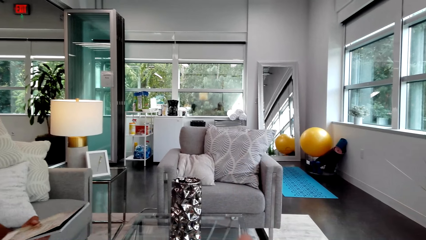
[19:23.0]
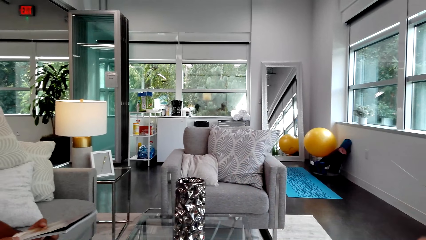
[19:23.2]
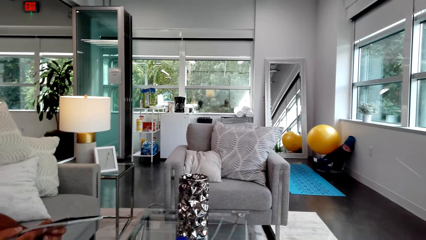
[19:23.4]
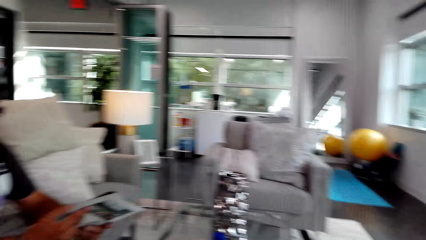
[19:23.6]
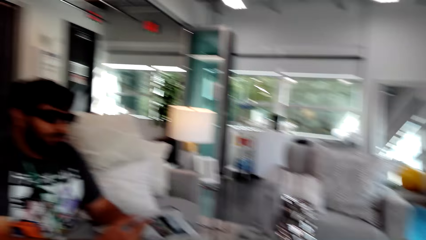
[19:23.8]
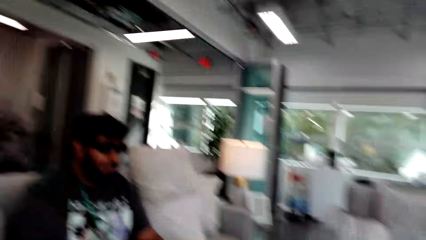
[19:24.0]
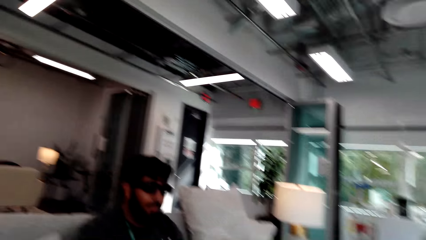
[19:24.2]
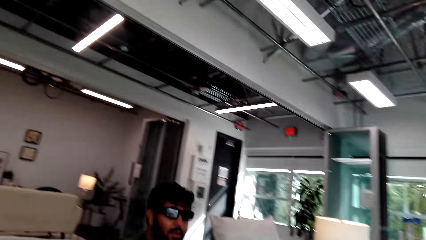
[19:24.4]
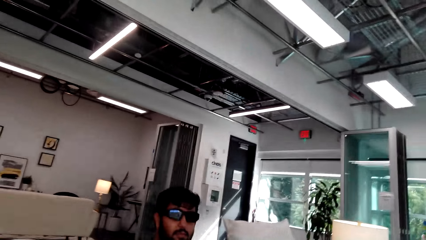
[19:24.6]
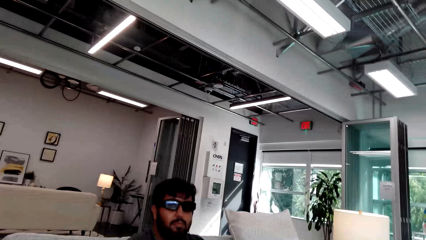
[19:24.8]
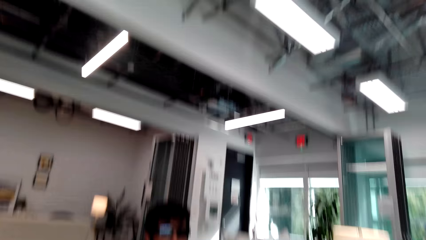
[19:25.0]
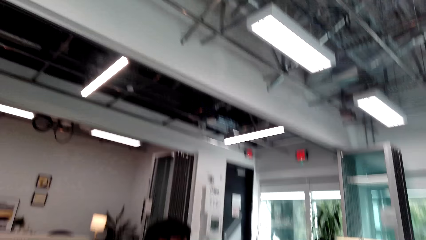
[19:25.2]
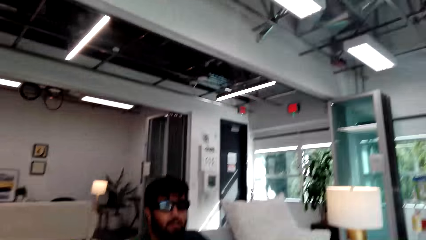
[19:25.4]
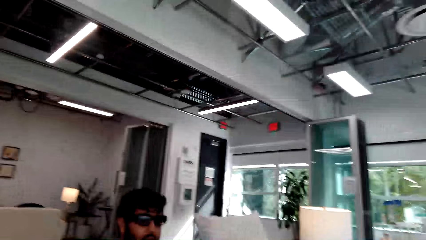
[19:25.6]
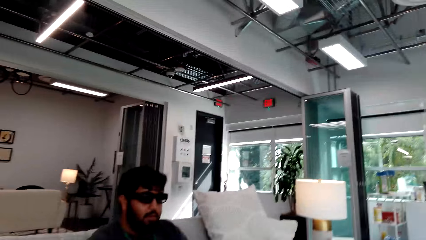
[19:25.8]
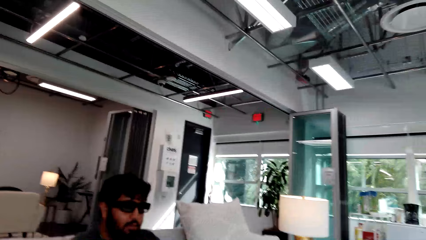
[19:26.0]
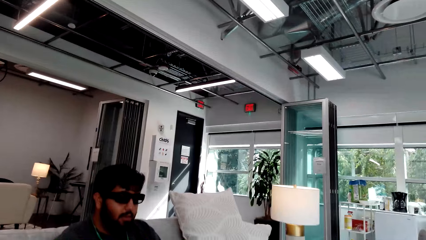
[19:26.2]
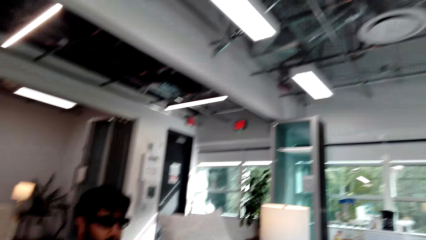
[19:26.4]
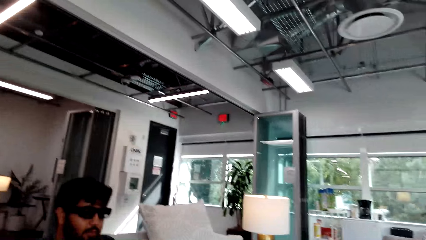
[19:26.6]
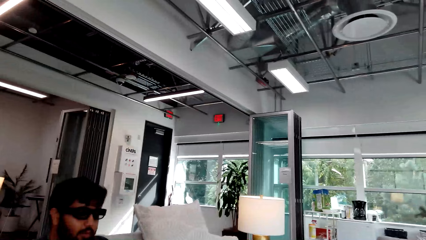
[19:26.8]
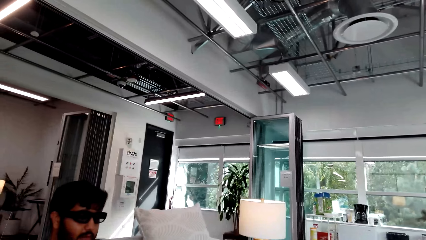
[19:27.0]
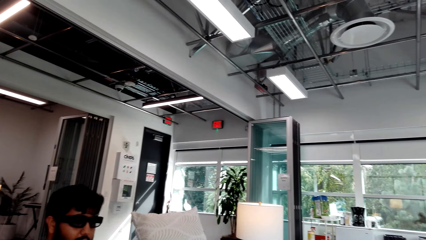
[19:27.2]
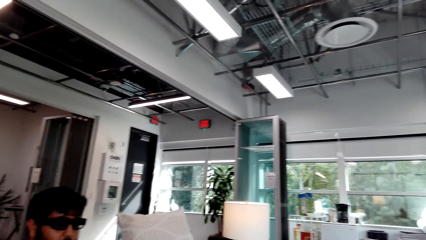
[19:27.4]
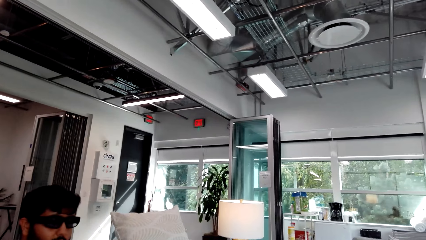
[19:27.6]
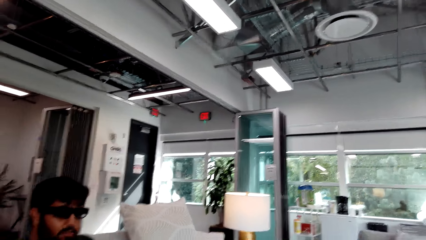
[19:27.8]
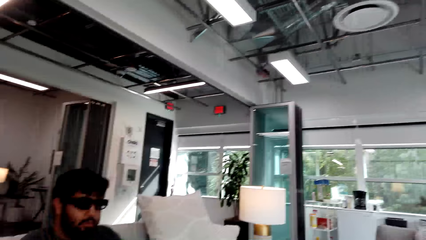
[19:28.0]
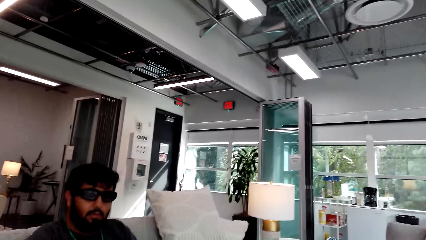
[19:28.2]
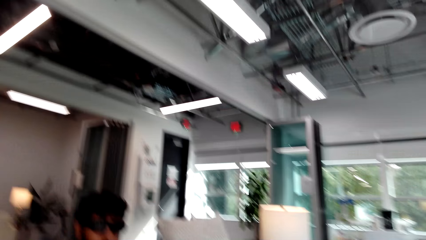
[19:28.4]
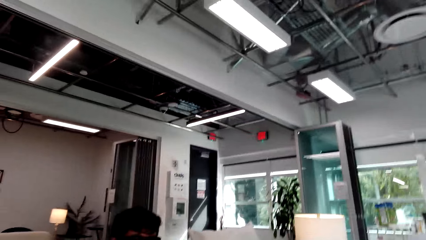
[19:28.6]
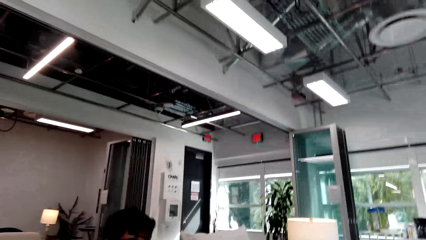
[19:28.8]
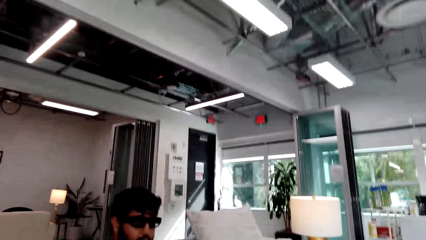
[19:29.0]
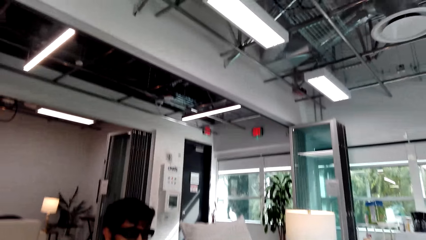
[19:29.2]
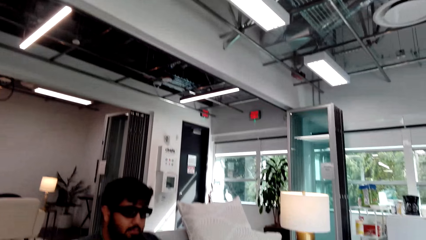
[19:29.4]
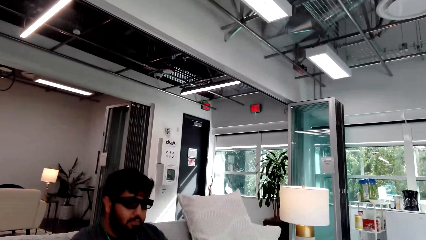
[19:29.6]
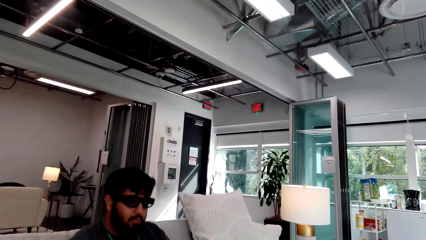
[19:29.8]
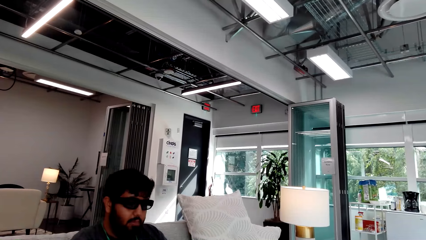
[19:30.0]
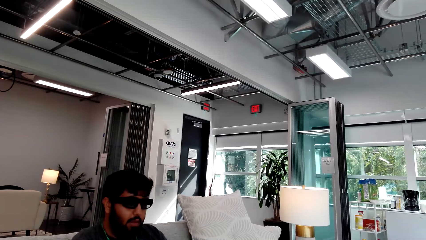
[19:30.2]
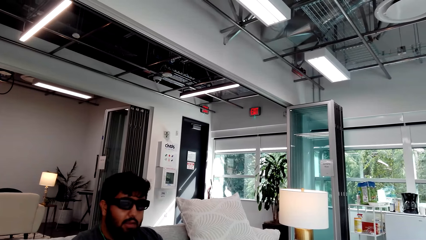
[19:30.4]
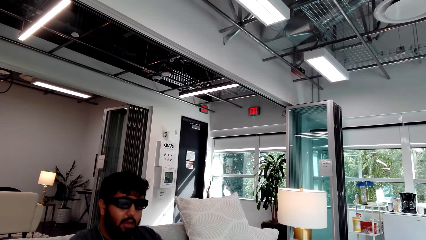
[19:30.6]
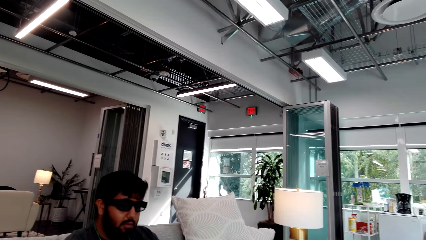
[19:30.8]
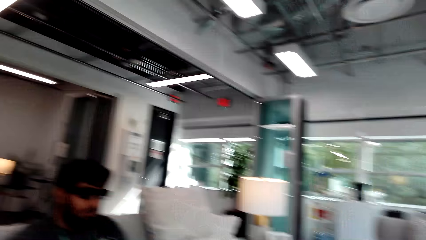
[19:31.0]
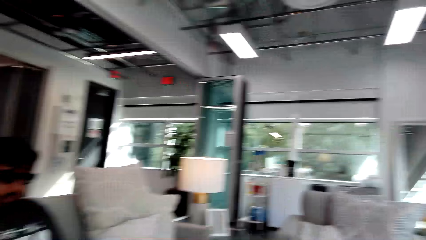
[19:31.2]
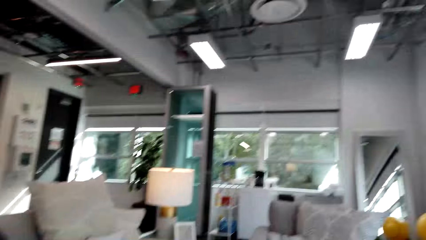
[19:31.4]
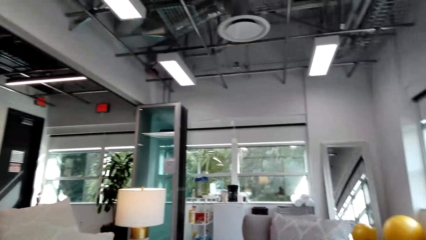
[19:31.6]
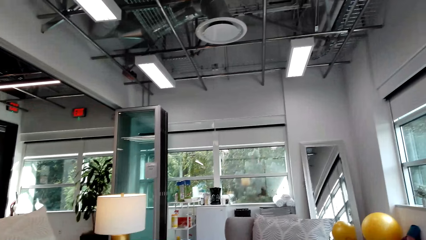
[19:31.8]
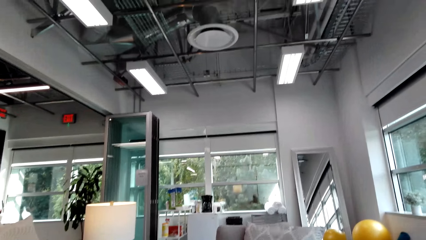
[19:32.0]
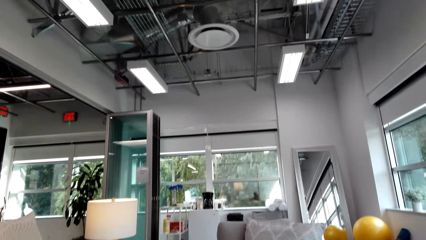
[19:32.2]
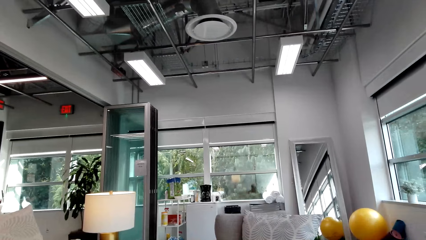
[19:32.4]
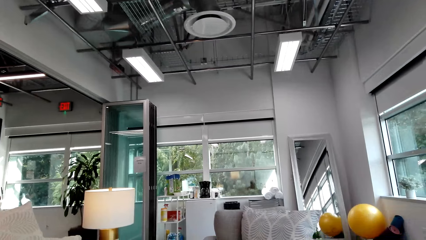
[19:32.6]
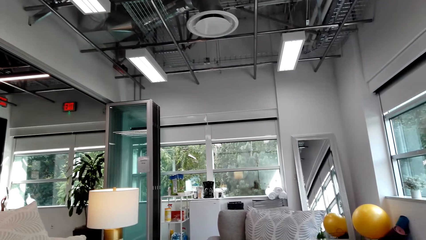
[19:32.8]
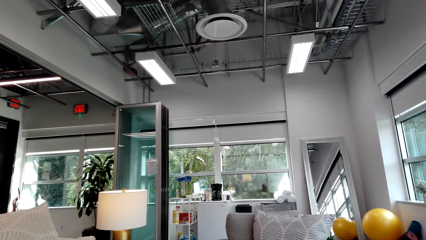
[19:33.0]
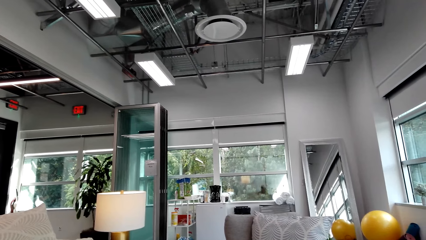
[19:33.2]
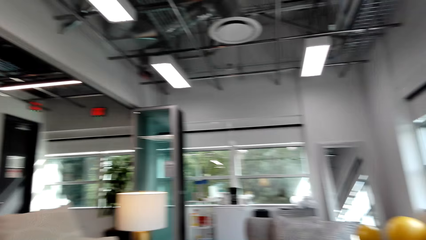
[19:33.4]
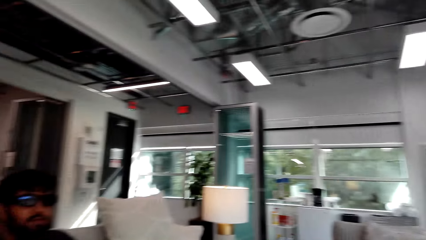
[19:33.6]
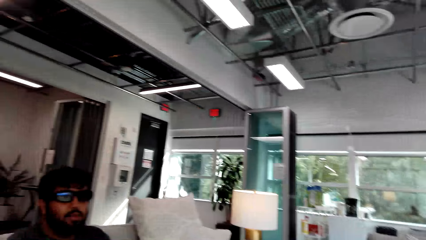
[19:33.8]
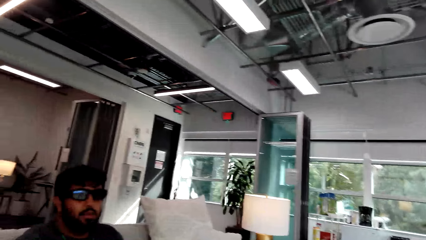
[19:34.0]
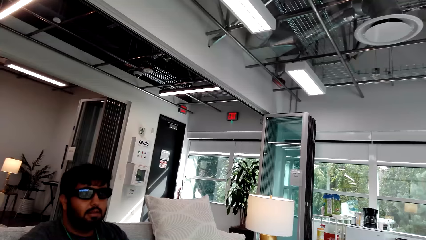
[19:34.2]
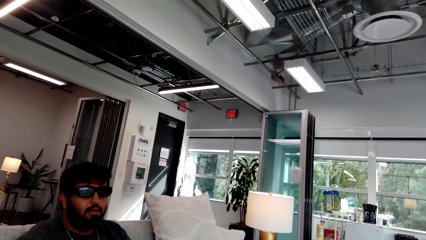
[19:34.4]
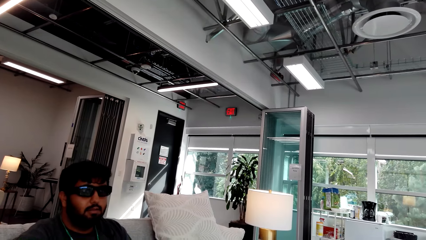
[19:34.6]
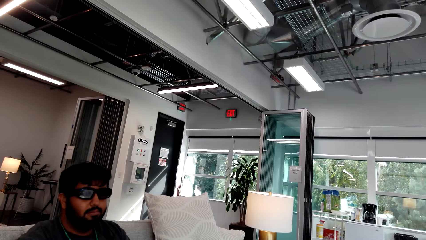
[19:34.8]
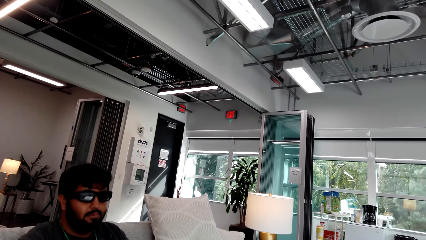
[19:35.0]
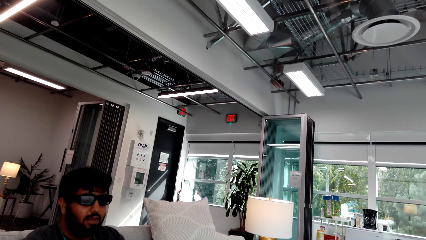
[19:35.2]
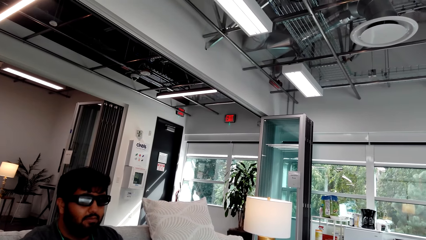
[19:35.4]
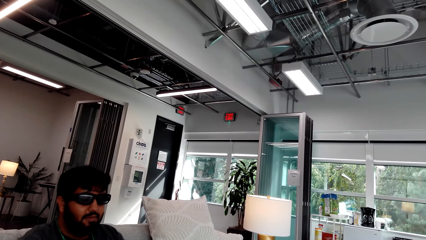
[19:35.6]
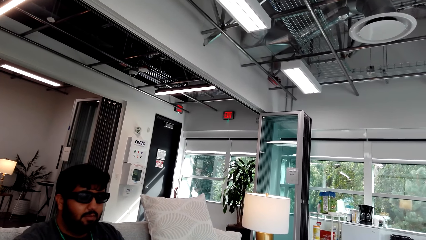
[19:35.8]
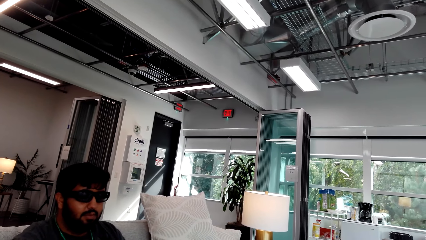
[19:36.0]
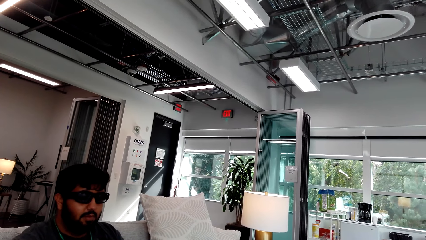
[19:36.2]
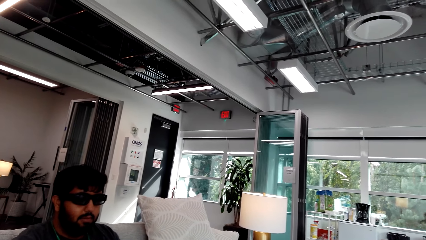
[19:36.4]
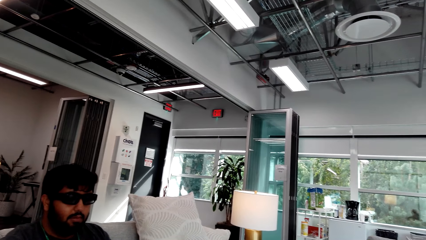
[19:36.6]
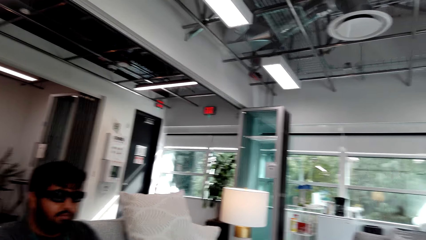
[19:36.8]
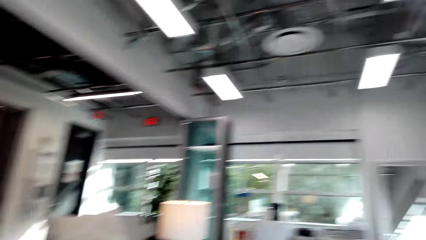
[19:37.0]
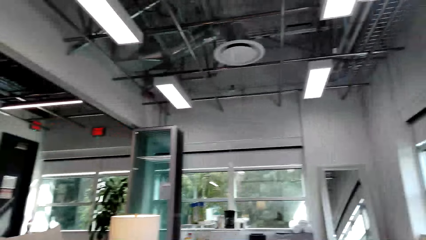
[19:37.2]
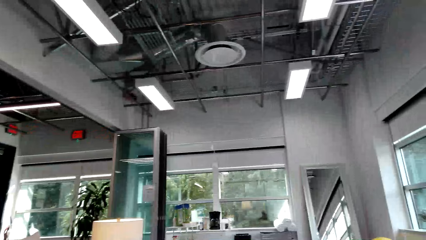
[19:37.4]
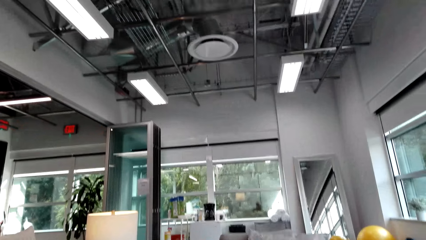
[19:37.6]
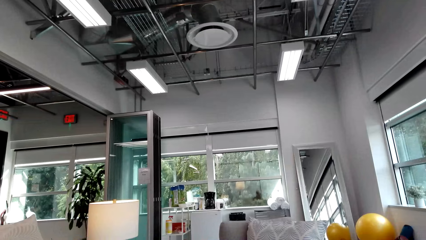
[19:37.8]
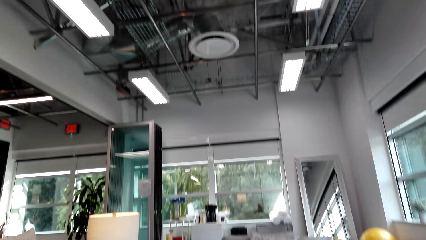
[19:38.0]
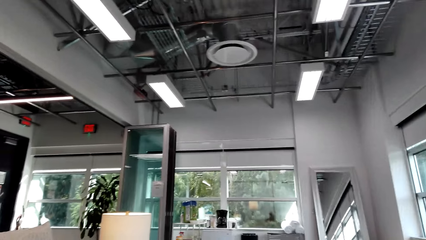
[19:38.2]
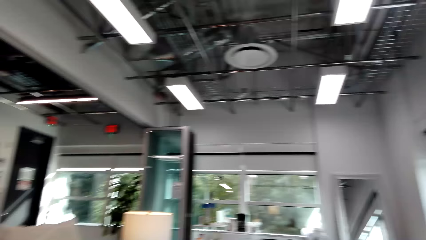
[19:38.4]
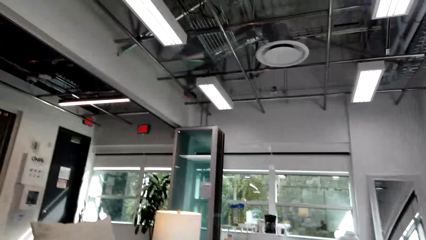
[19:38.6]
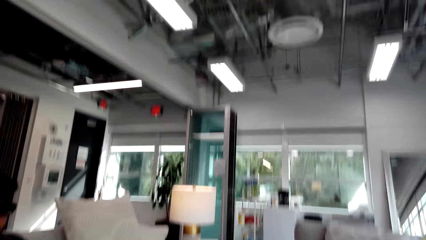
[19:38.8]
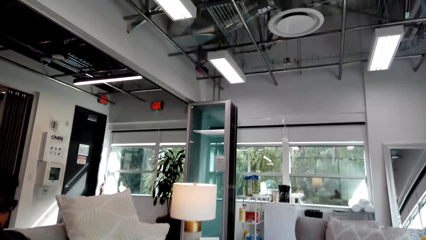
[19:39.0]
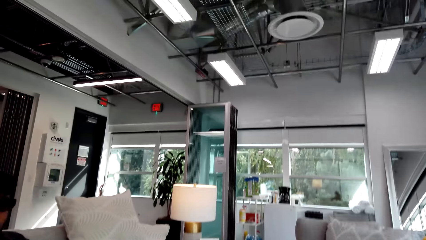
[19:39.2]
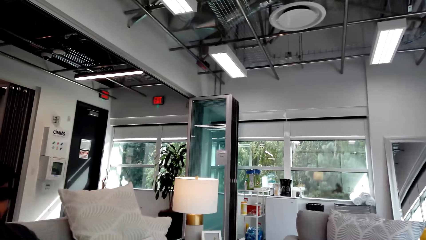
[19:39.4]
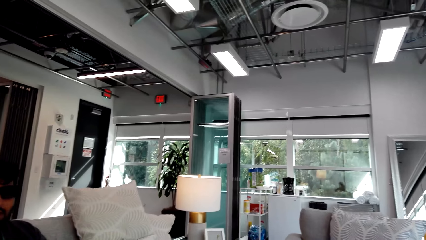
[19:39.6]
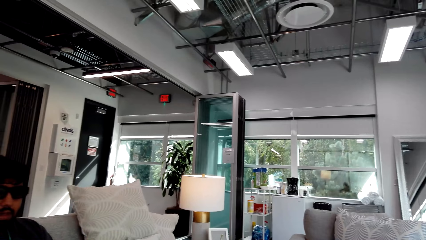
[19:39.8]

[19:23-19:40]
A man moves a magazine book. The camera wearer looks around. They talk to the man. The man converses with the camera wearer. The camera wearer looks around. The man converses with the camera wearer. The camera wearer looks around.
